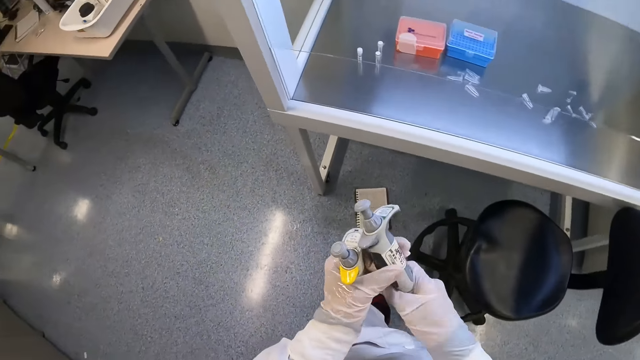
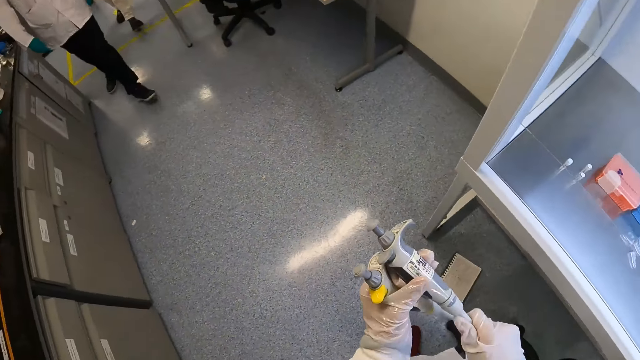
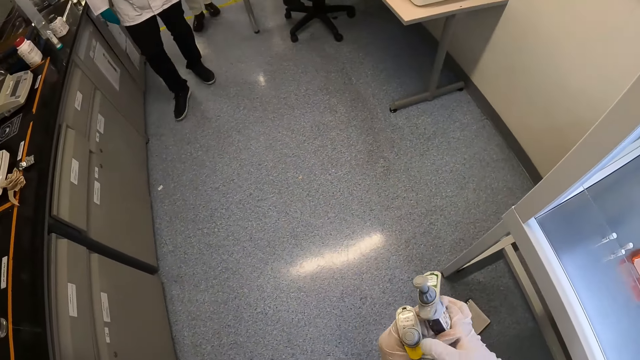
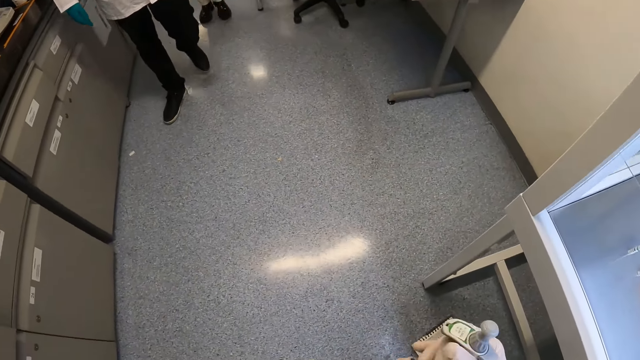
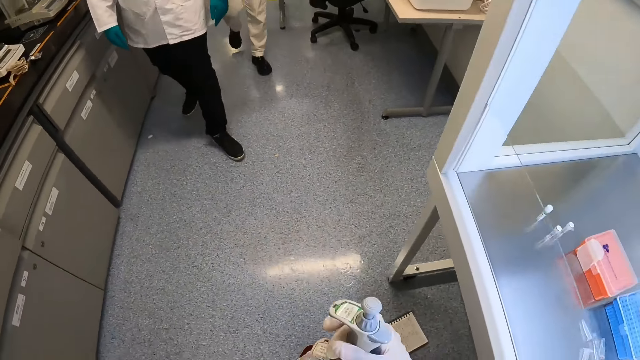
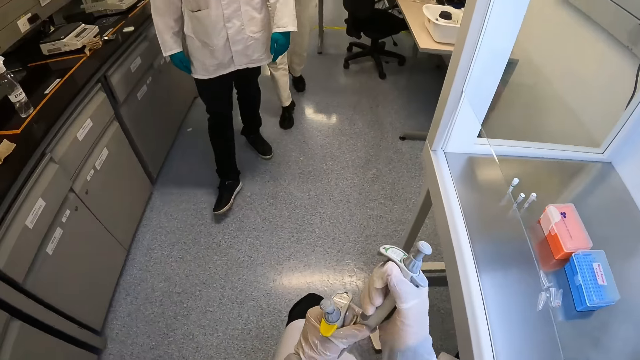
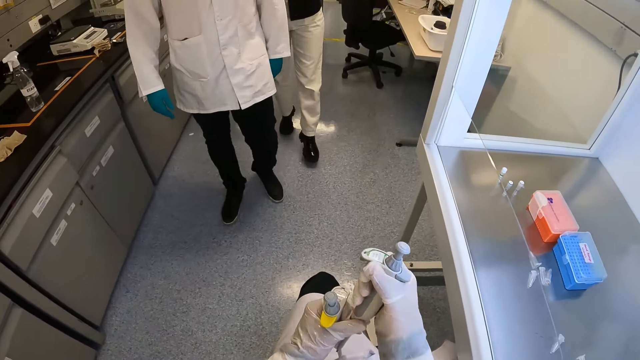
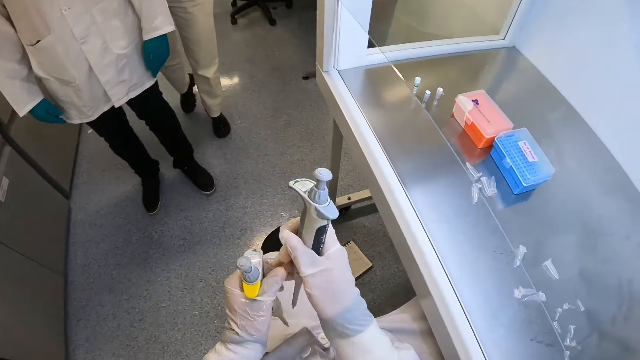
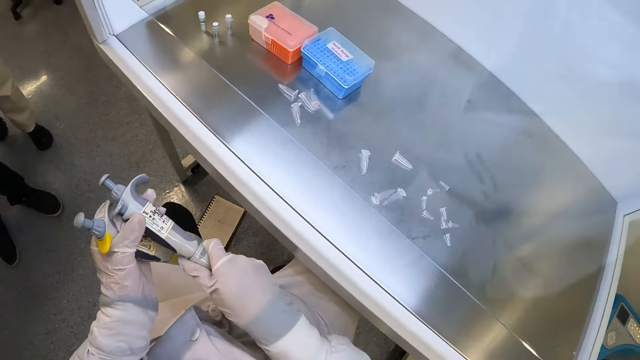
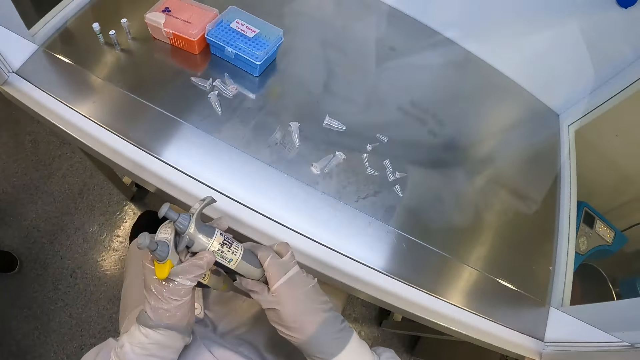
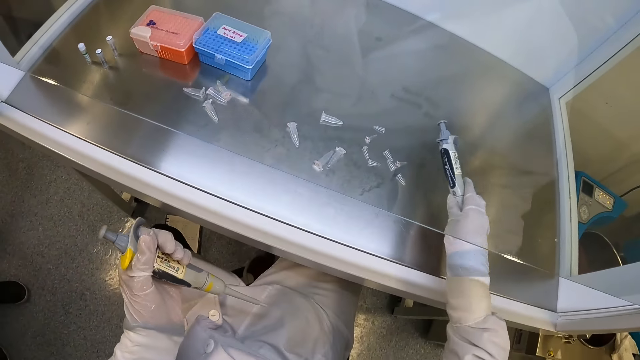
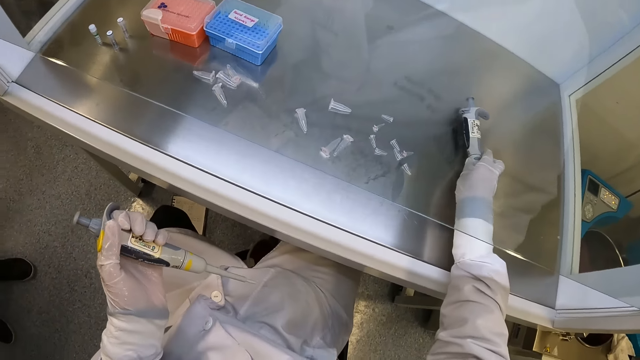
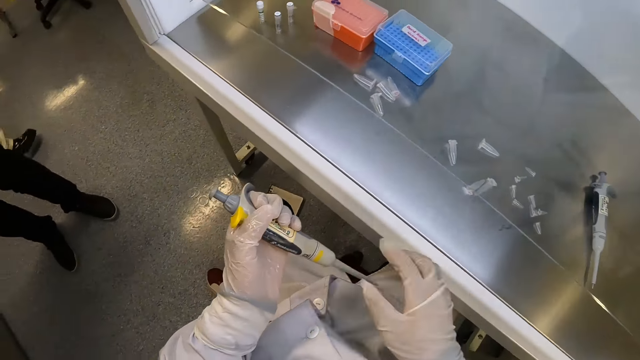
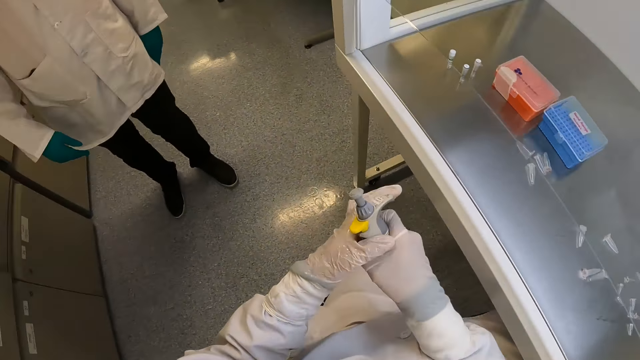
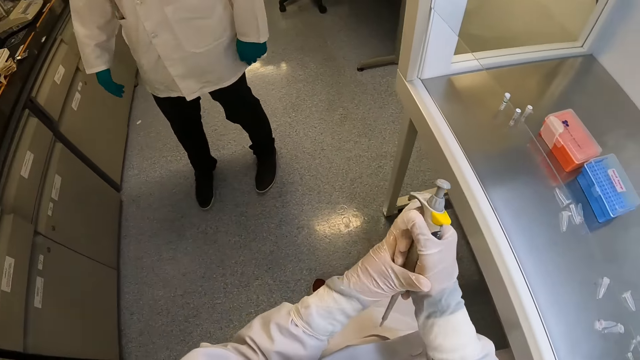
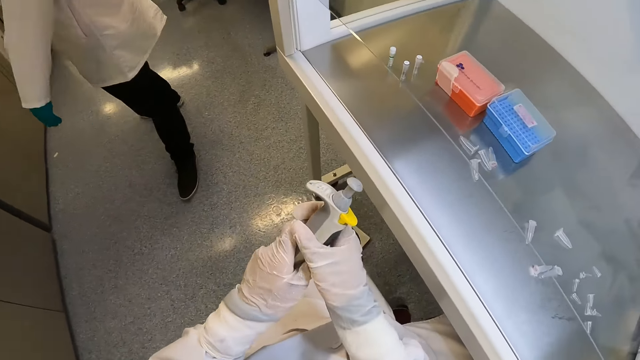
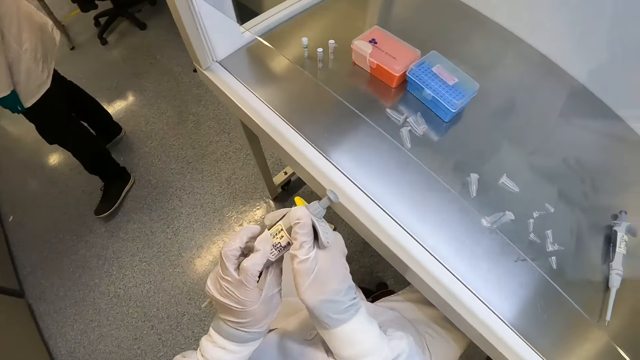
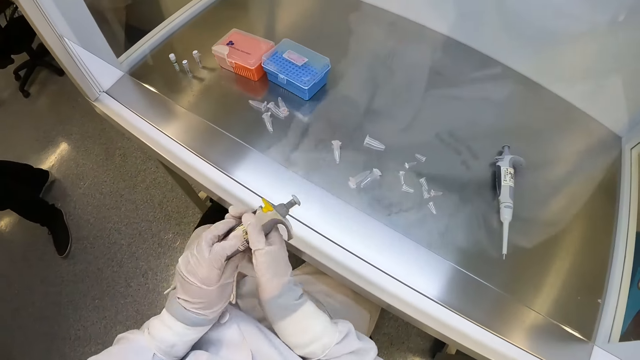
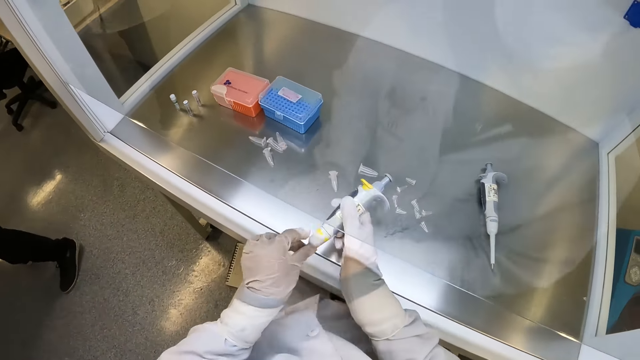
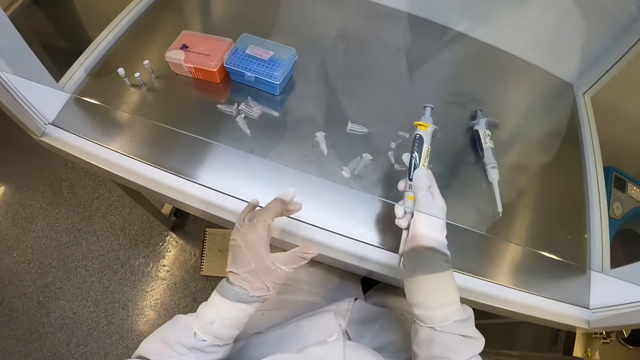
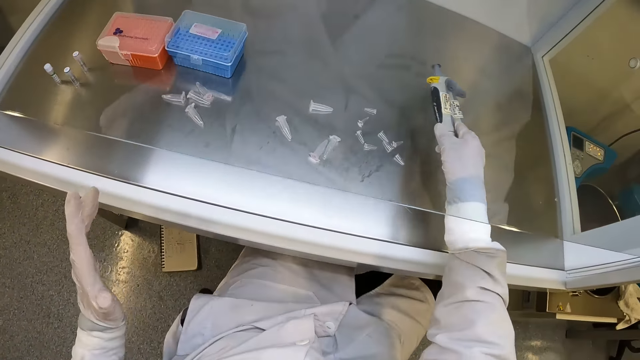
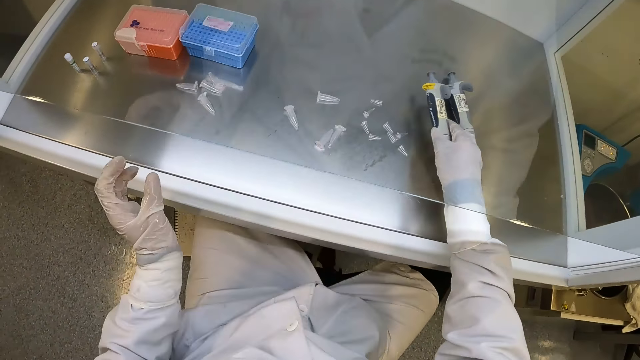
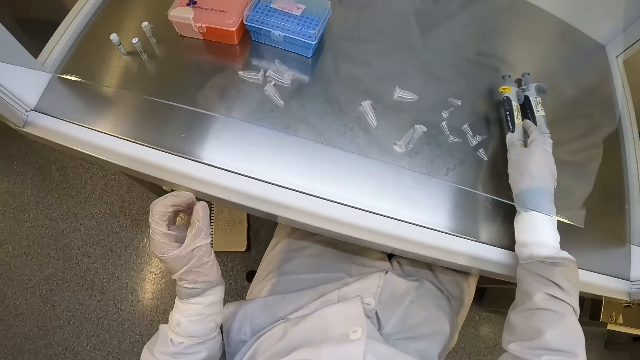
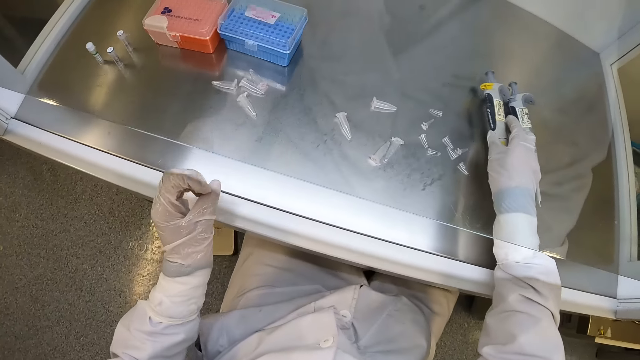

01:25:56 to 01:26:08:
The camera wearer places the micropipette on a cabinet with his right hand. He cleans the body of the micropipette in his left hand with his right hand. He passes the micropipette in his left hand to his right hand.

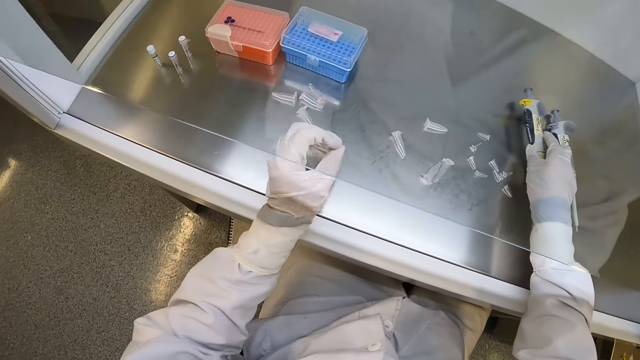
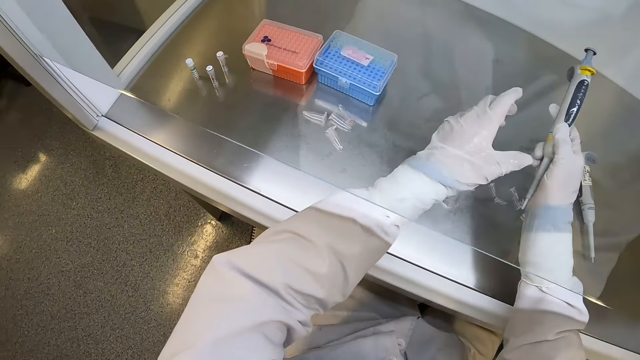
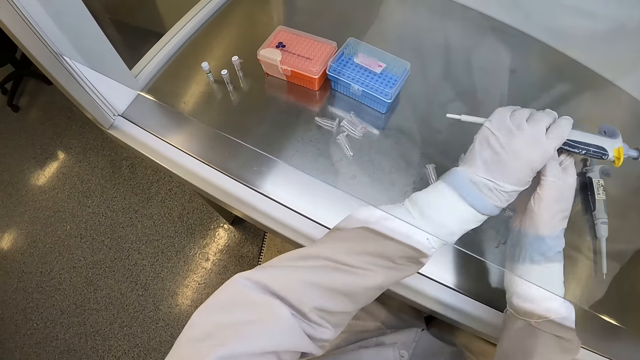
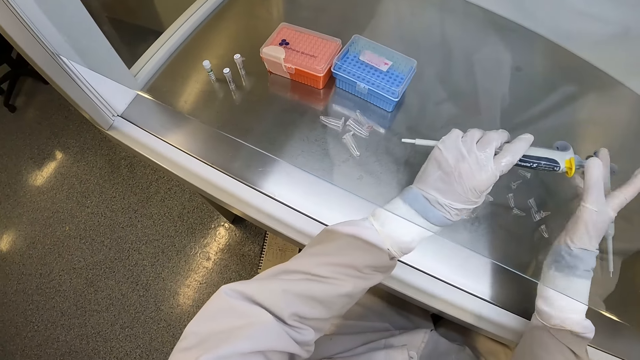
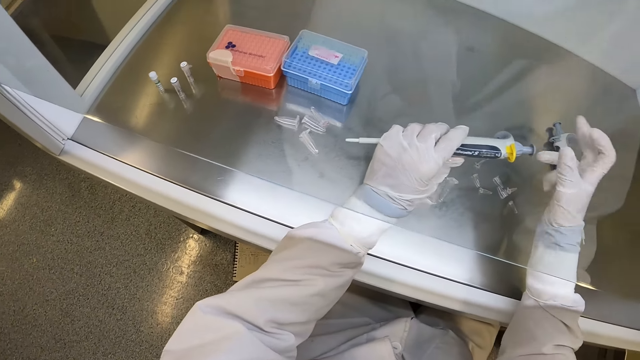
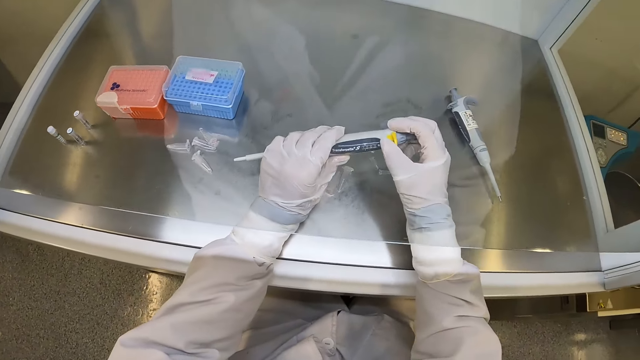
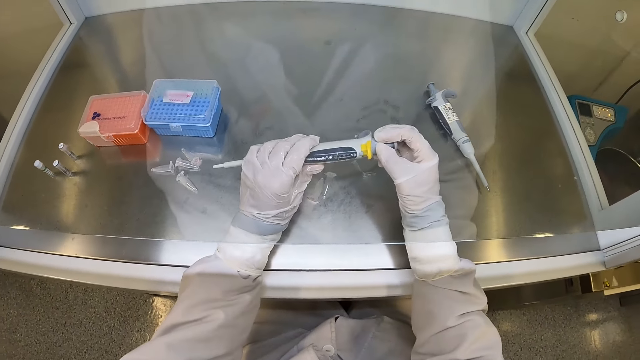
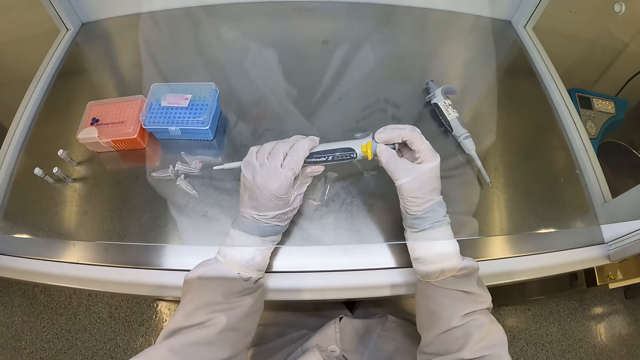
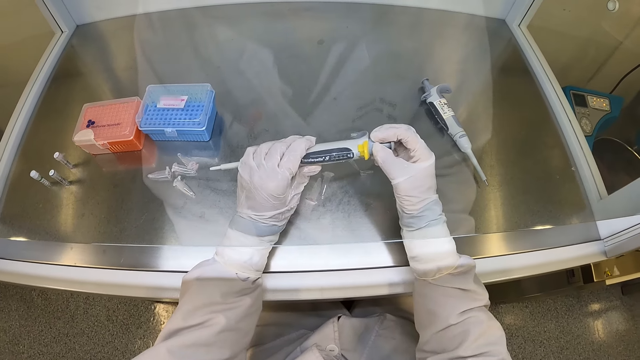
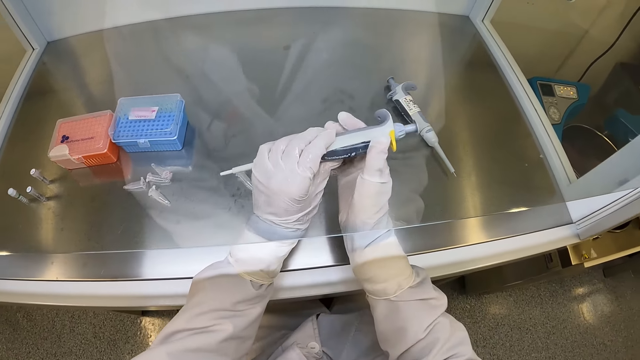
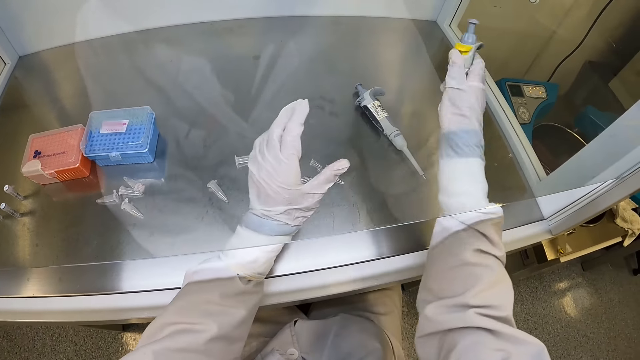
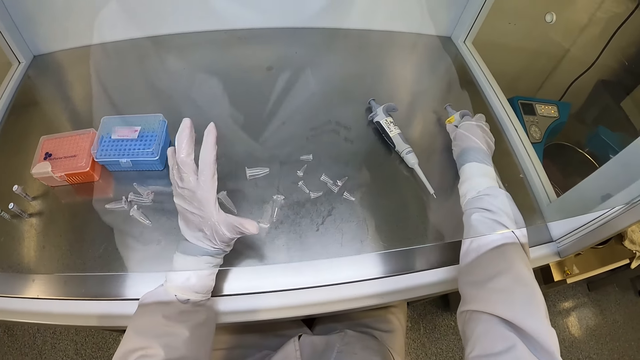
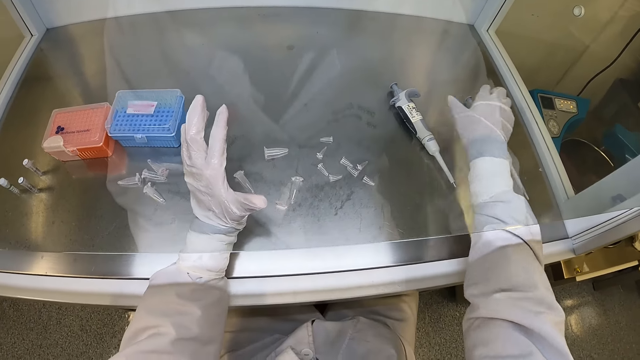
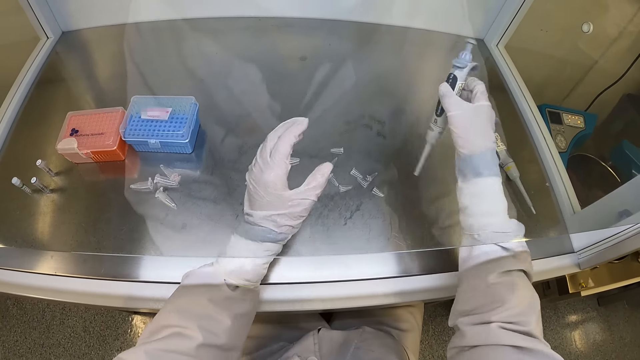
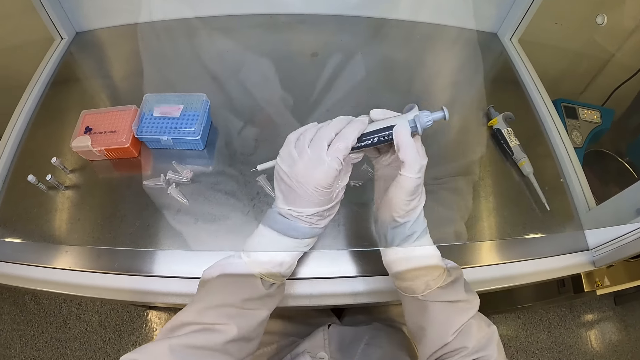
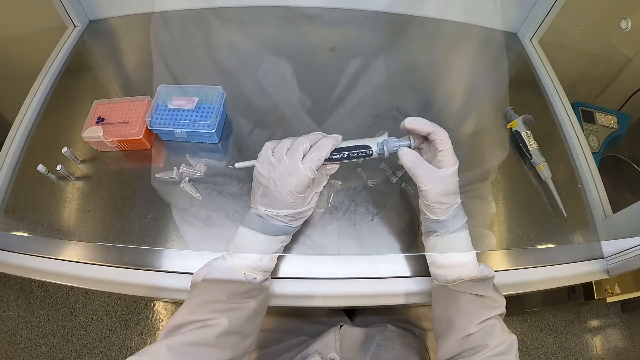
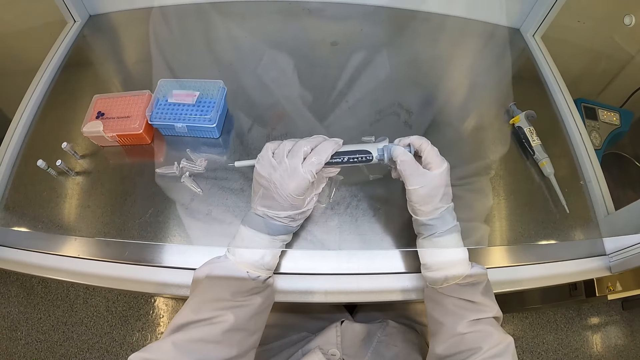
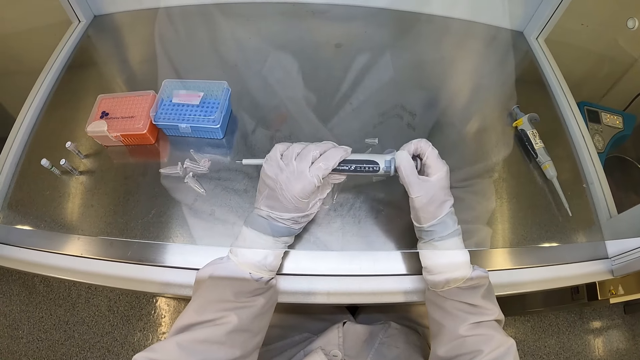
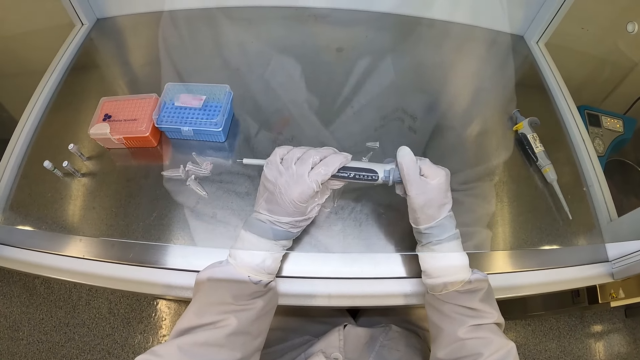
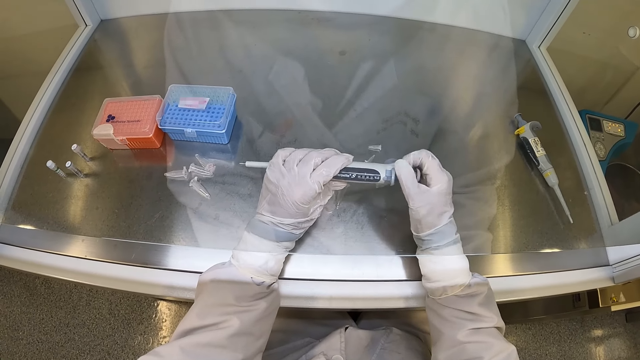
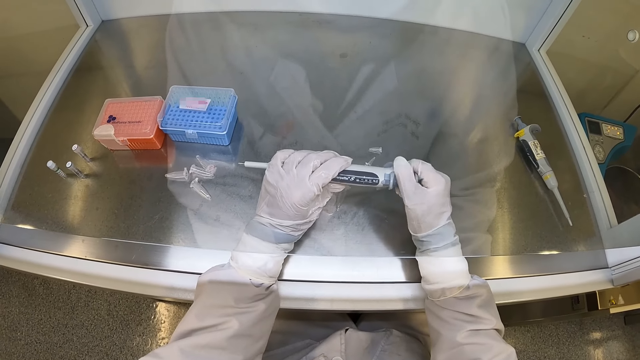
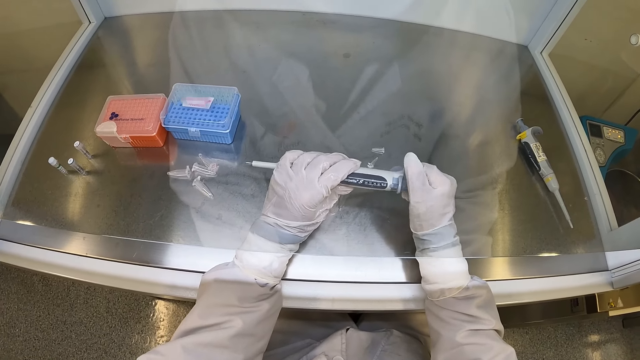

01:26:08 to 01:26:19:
The camera wearer adjusts the syringe with his hands. He passes the micropipette in his right hand to his left hand, touches the plunger of the micropipette in his left hand with his right hand, passes the micropipette in his left hand to his right hand, places the micropipette on the cabinet with his right hand, and picks up the micropipette on the cabinet with his right hand. He adjusts the syringe with his hands. He passes the micropipette in his right hand to his left hand and rotates the plunger of the micropipette in his left hand with his right hand.
